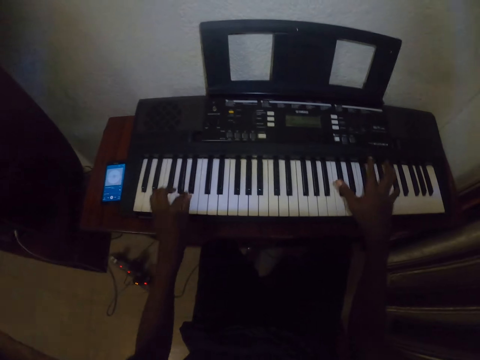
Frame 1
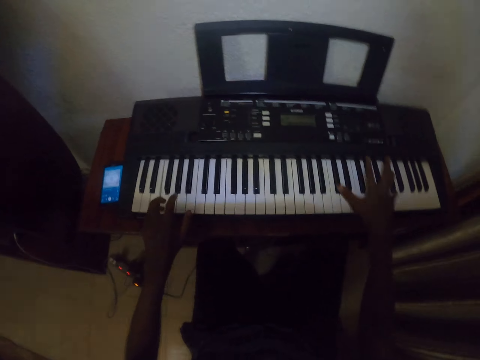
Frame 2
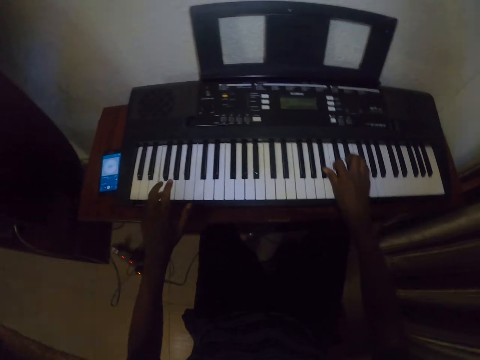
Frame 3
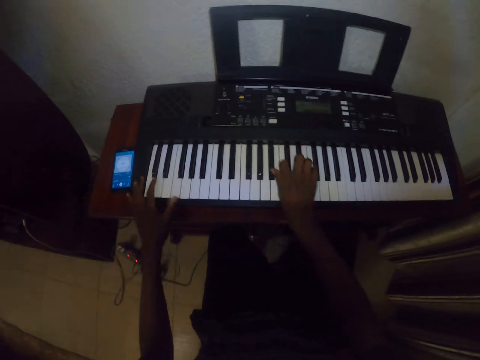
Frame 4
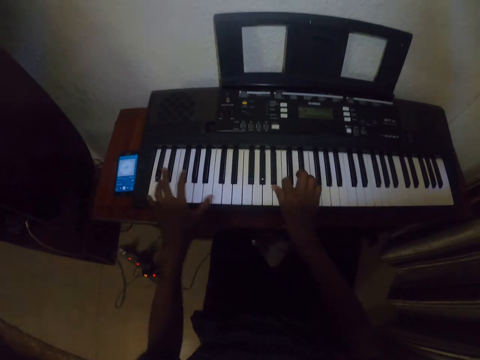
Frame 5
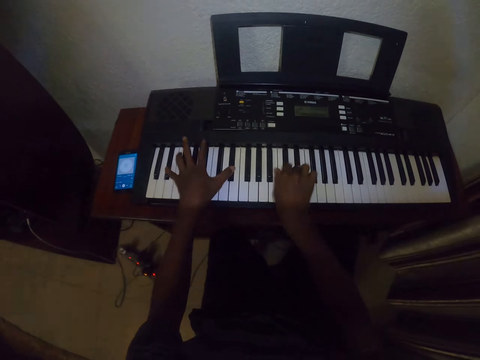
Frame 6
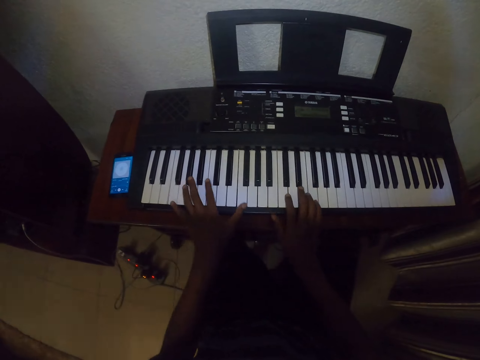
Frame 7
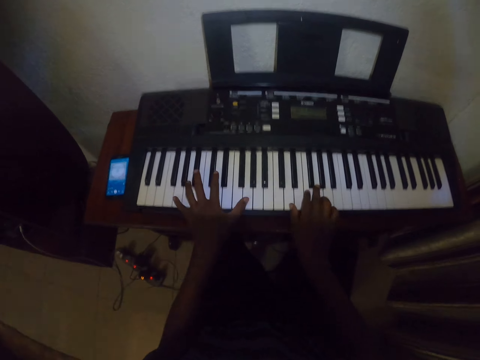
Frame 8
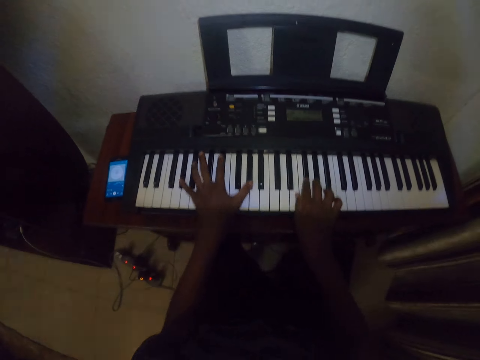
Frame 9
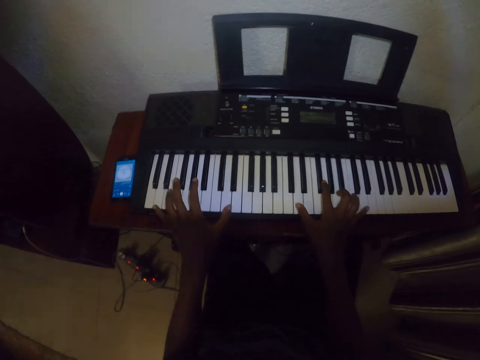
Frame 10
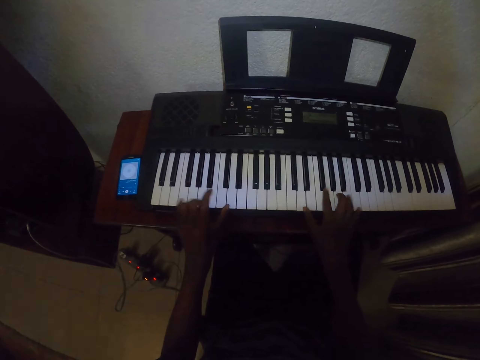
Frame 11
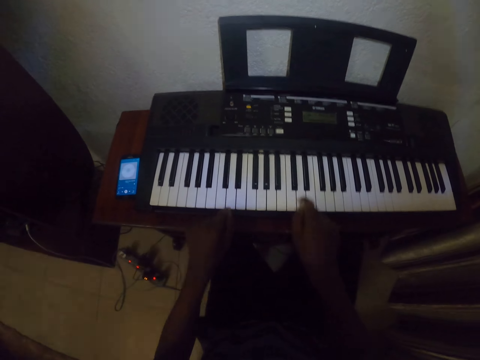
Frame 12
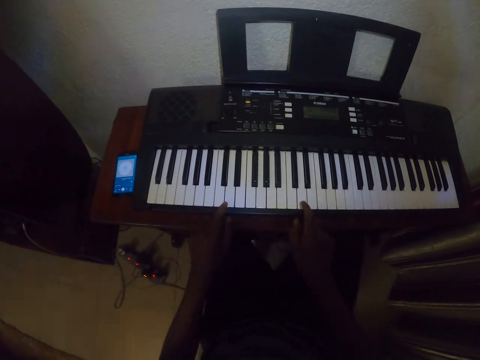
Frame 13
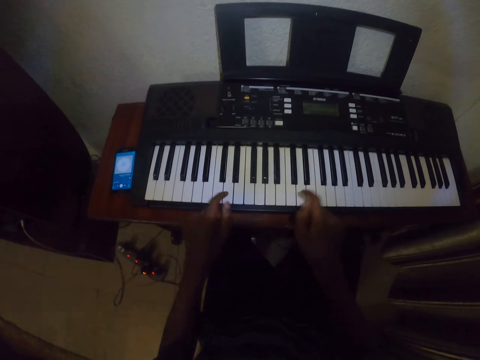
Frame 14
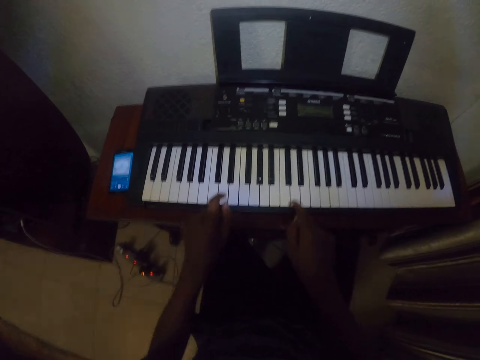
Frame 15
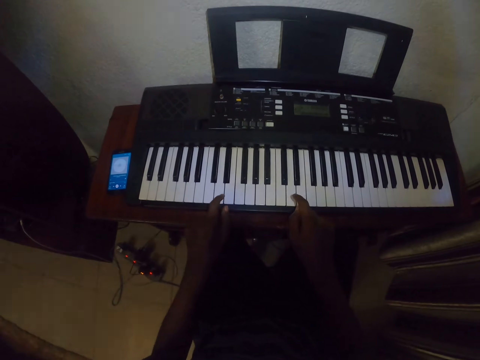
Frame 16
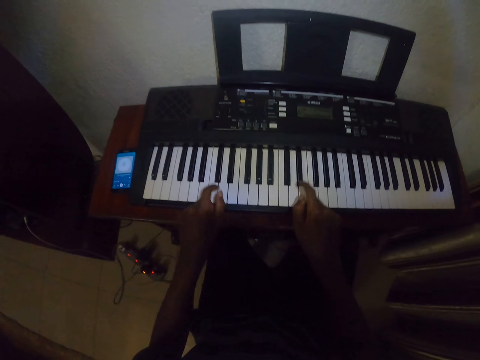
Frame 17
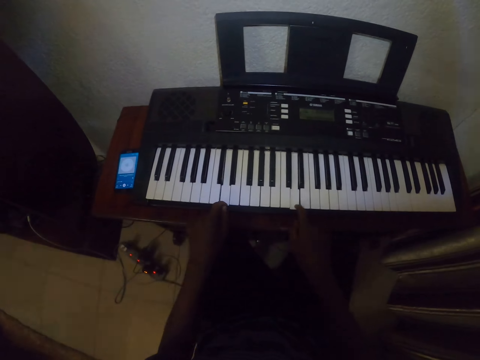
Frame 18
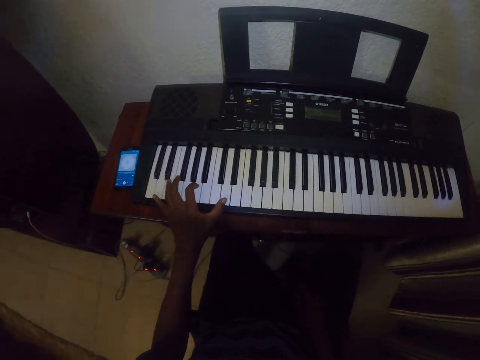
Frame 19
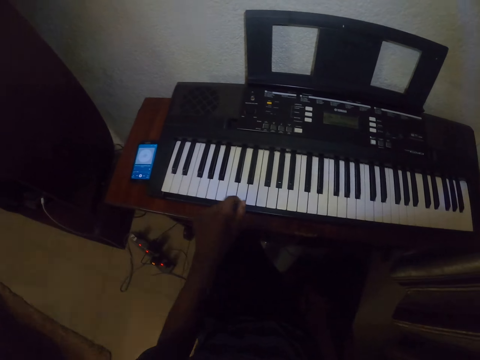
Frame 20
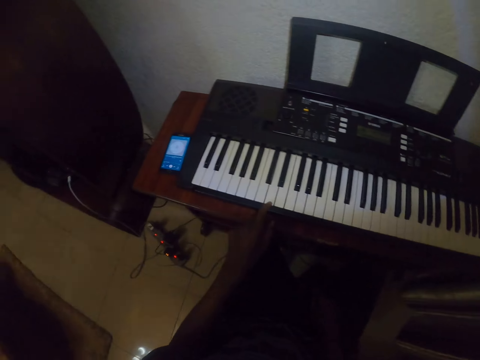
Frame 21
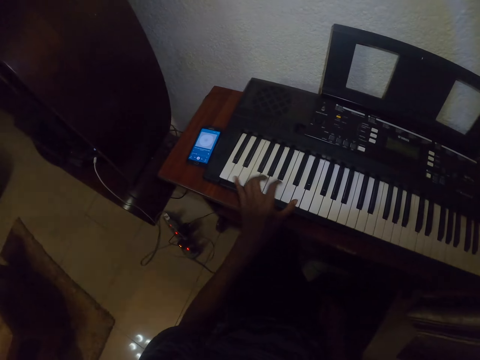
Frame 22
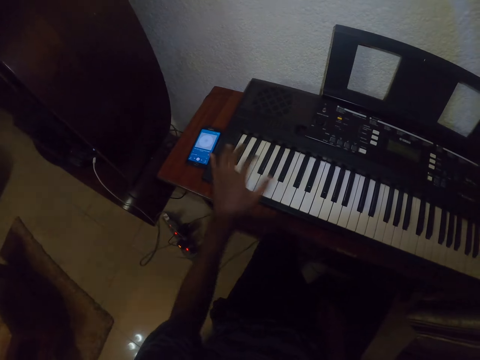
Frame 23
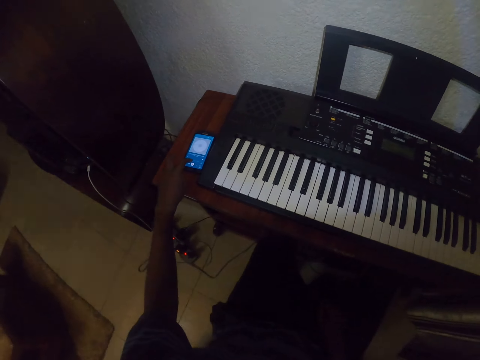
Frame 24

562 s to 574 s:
The camera wearer plays the piano with both hands repeatedly. They play the piano with the left hand.

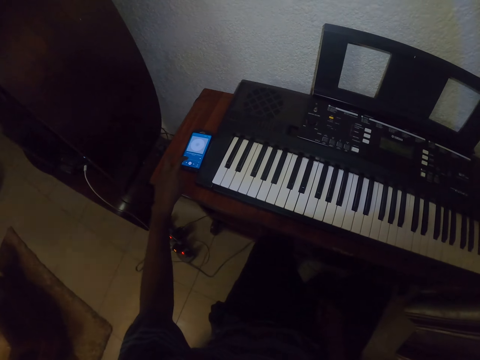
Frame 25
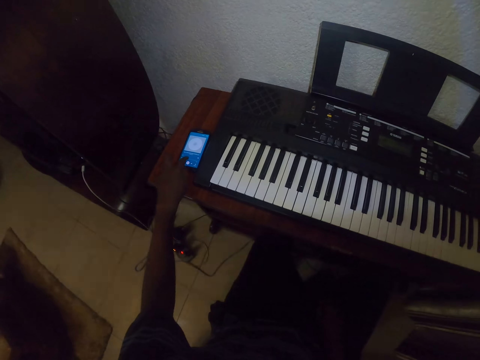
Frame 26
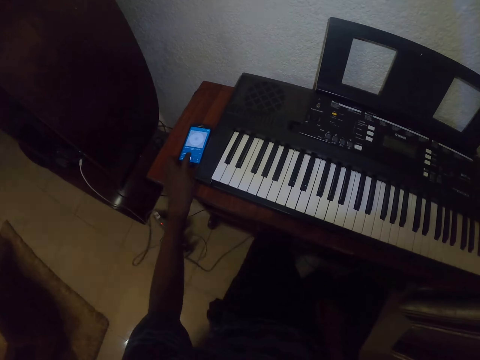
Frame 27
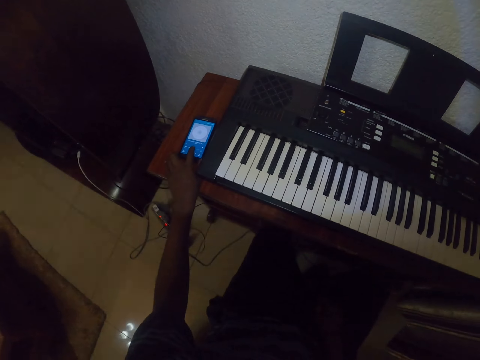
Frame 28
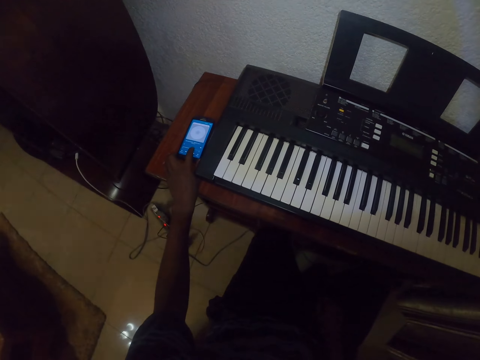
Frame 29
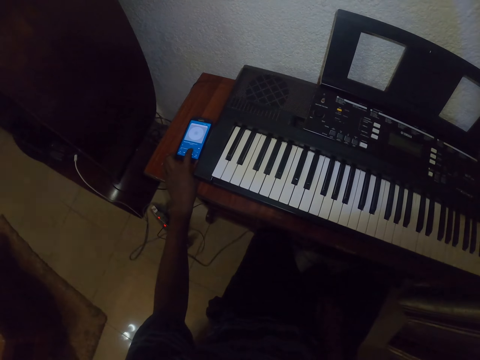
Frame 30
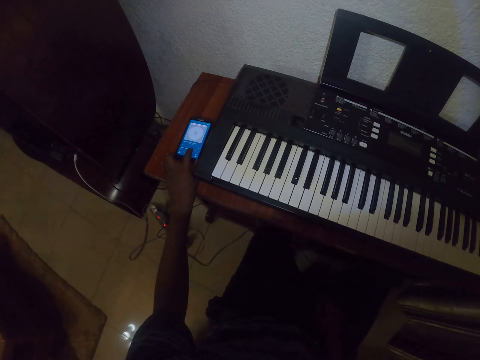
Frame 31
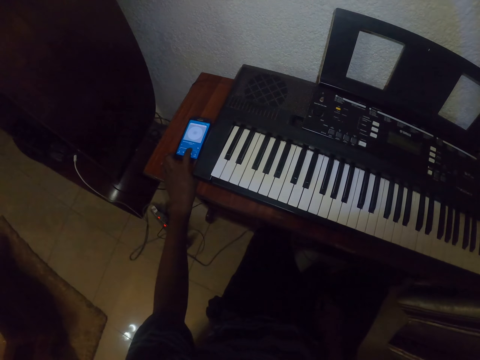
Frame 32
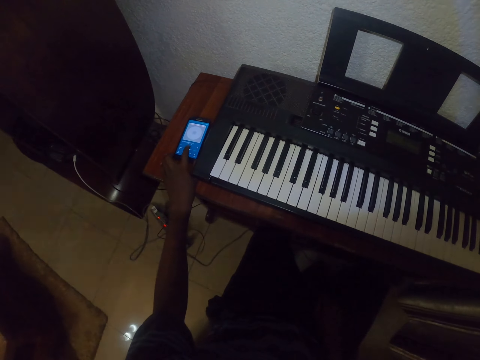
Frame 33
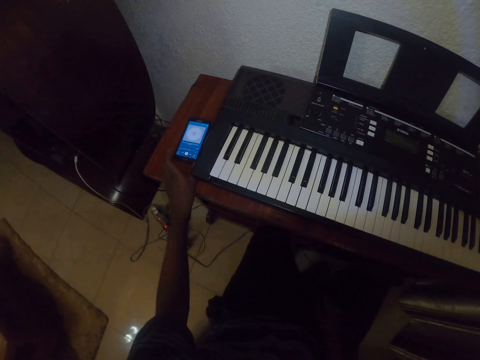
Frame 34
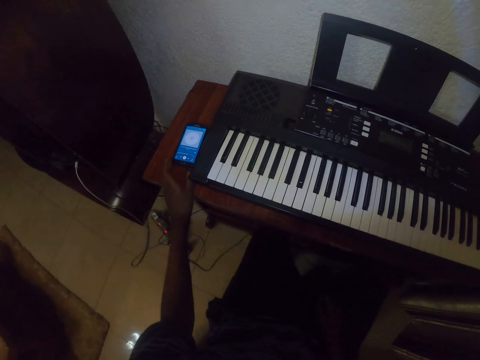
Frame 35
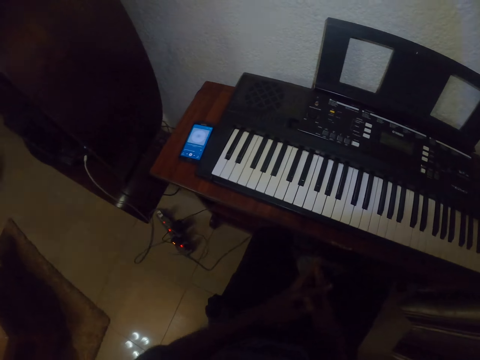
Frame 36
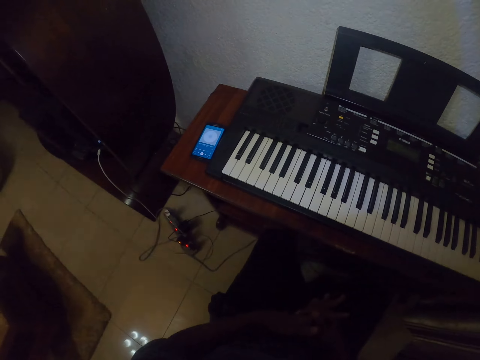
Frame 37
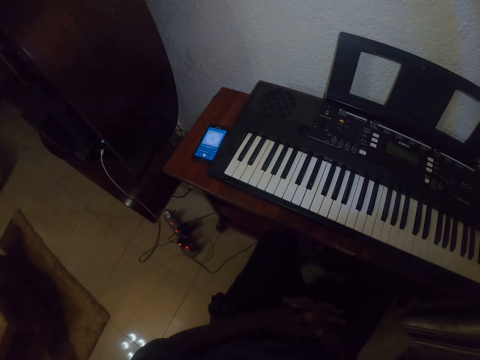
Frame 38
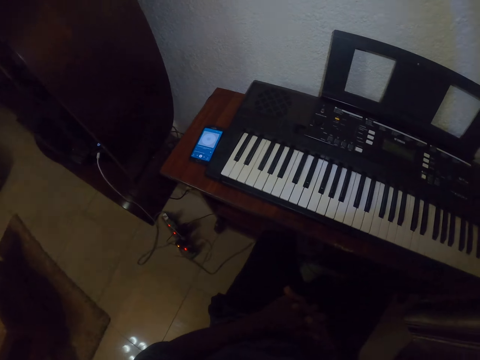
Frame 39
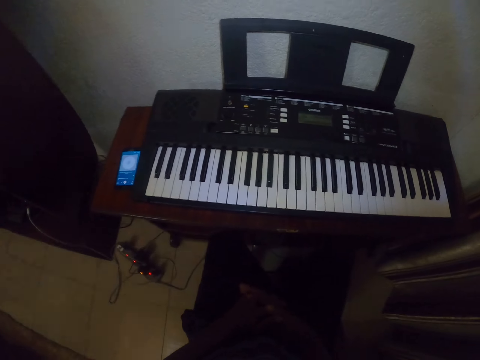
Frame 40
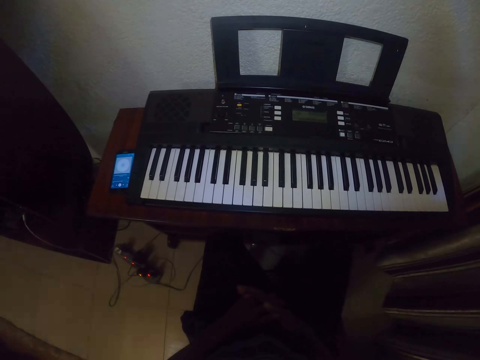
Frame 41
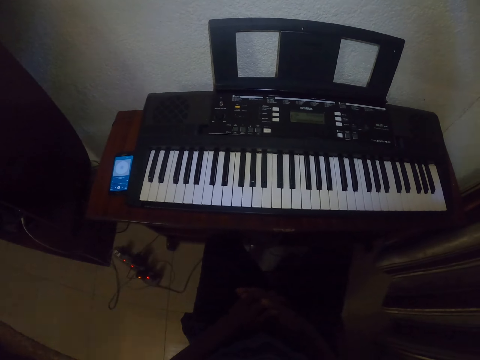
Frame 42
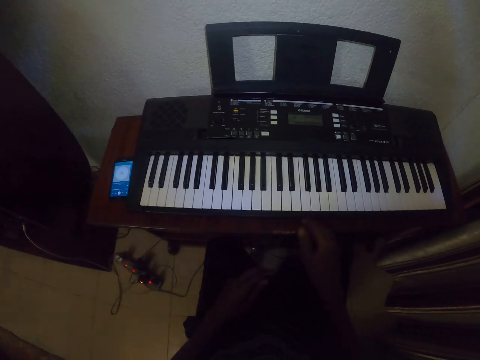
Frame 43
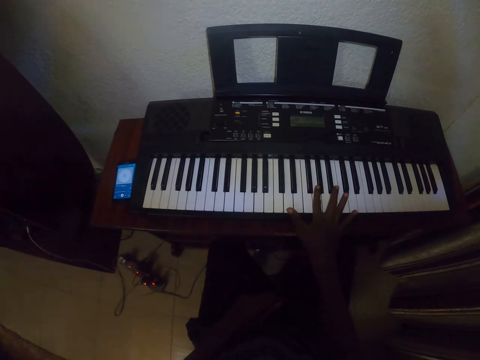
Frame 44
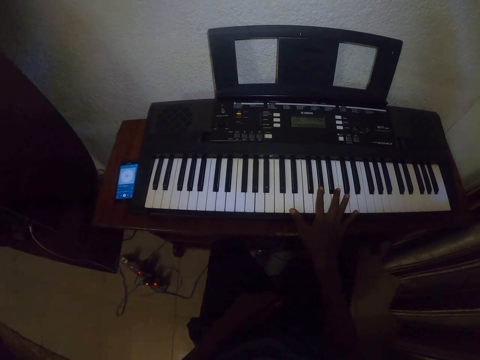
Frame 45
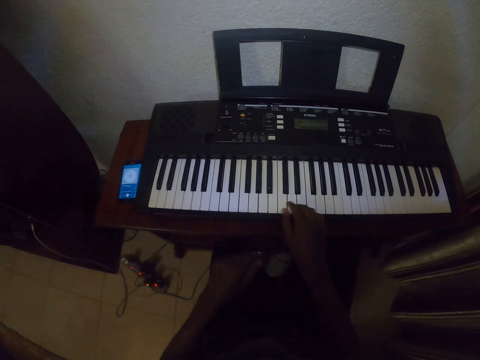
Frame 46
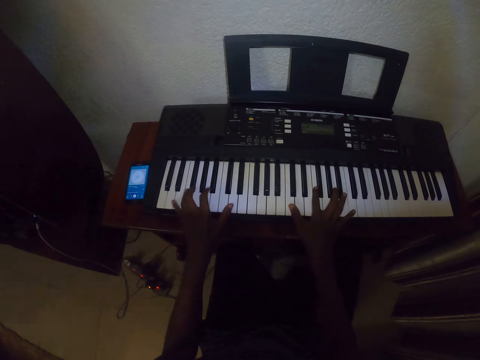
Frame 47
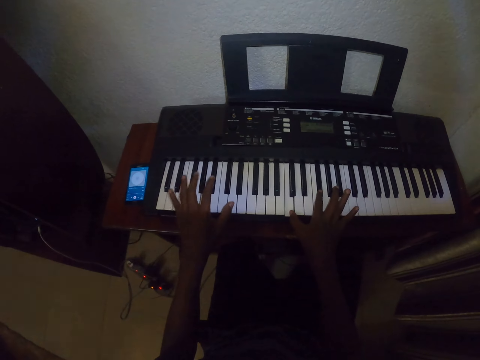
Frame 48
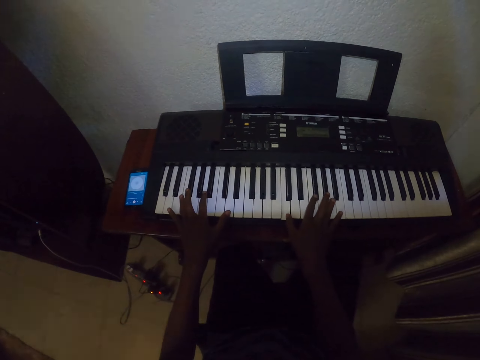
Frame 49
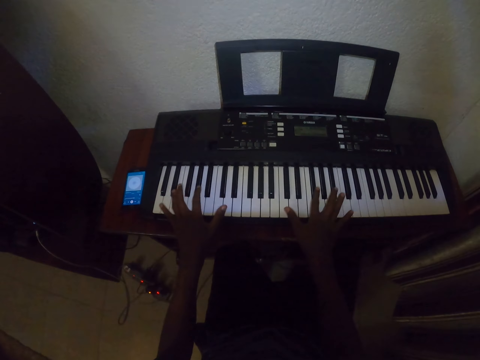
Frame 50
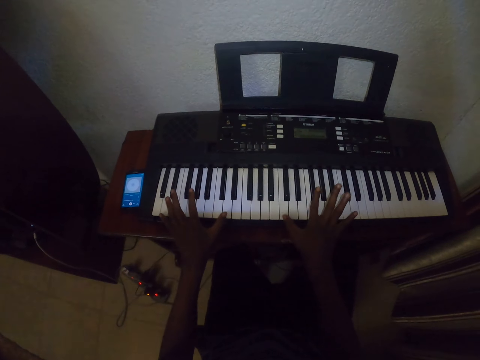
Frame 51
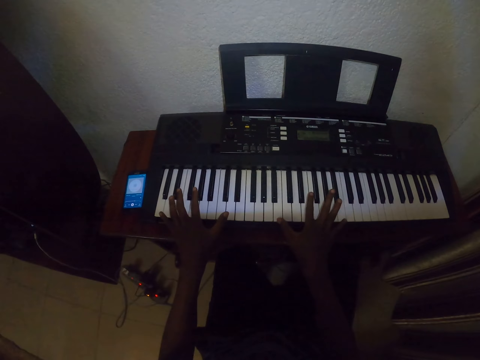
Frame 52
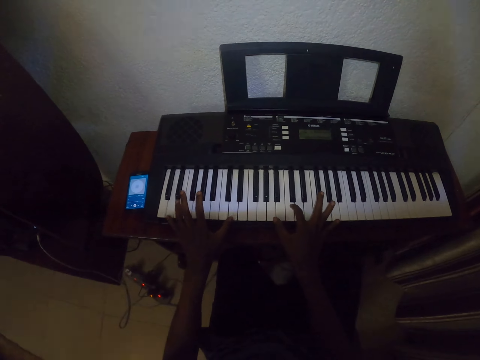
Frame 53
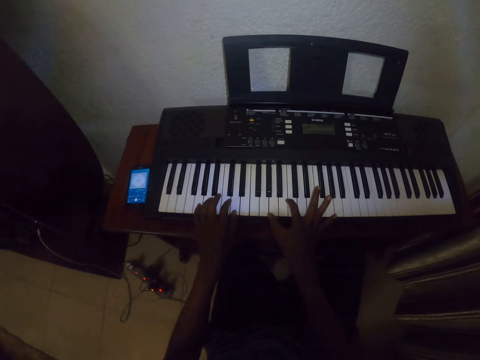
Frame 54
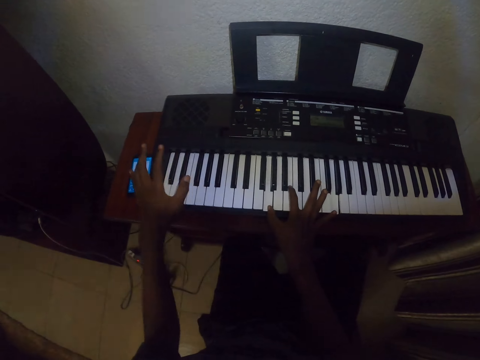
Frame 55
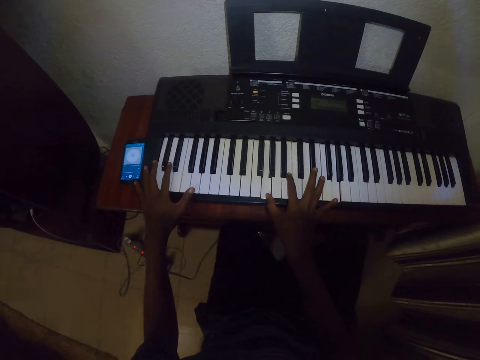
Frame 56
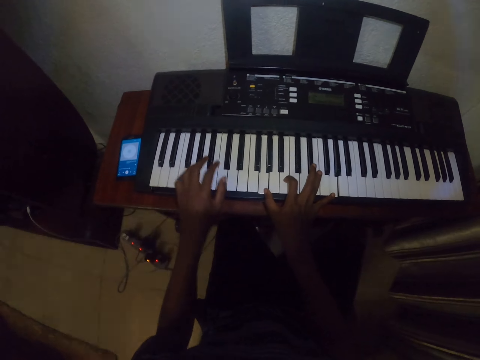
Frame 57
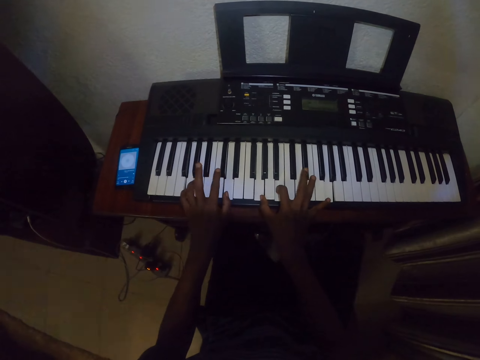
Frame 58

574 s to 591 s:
The camera wearer taps the phone with the left hand repeatedly. They look at the phone. They play the piano with the right hand. They play the piano with both hands. They do it again.
